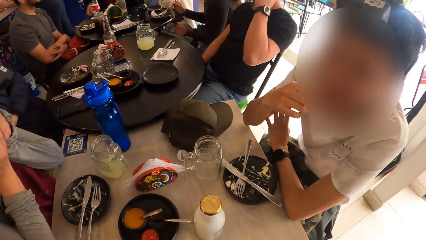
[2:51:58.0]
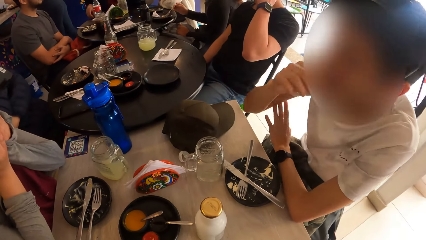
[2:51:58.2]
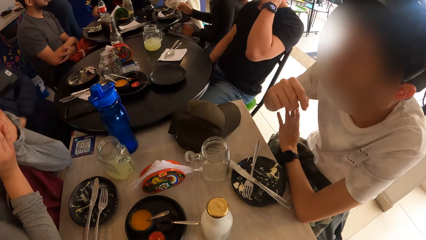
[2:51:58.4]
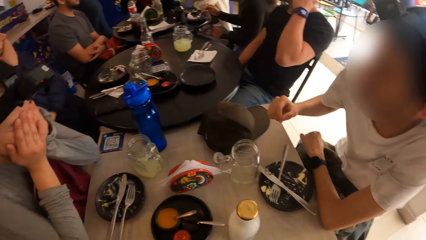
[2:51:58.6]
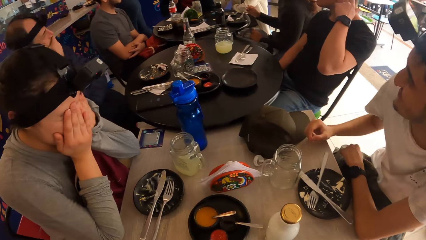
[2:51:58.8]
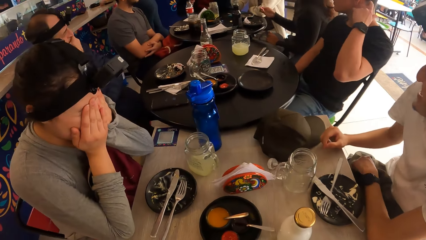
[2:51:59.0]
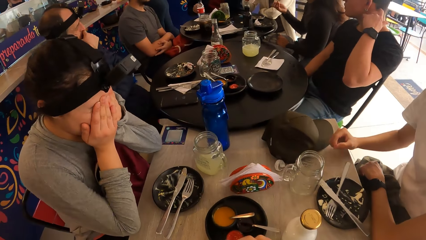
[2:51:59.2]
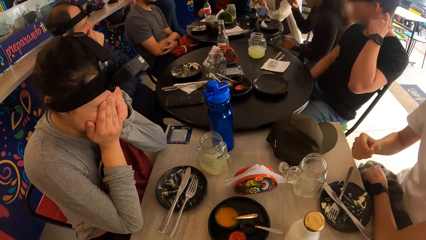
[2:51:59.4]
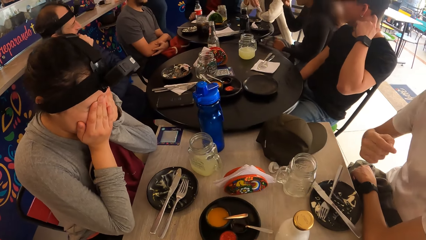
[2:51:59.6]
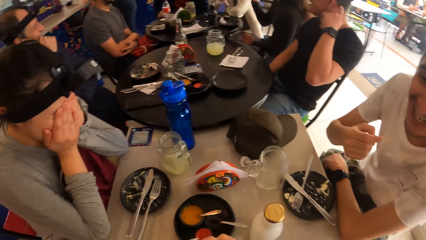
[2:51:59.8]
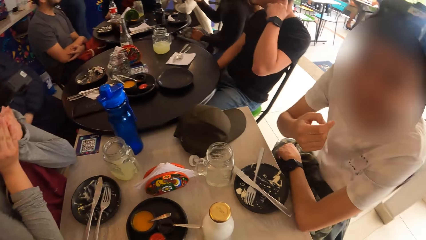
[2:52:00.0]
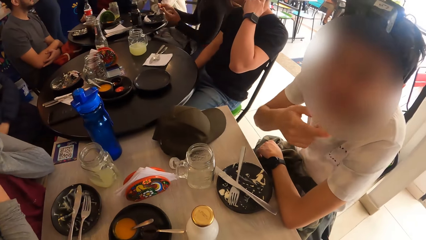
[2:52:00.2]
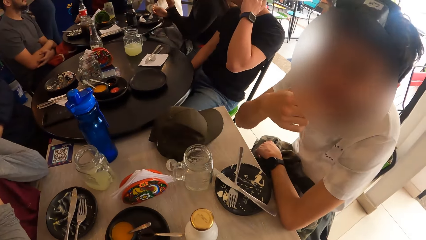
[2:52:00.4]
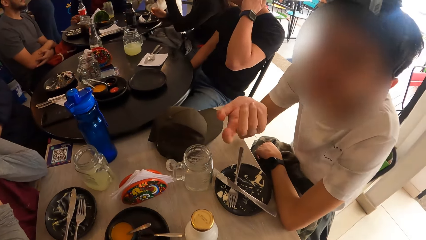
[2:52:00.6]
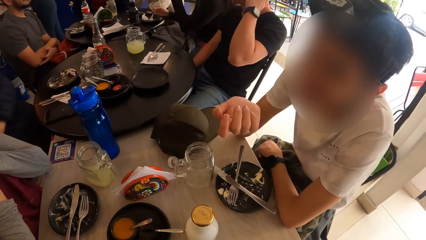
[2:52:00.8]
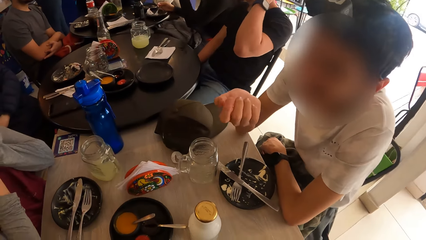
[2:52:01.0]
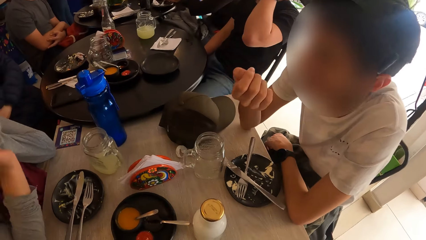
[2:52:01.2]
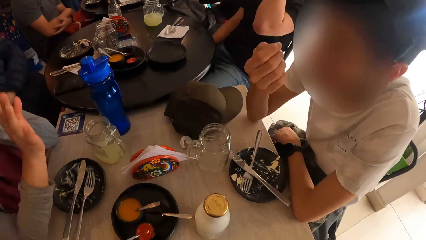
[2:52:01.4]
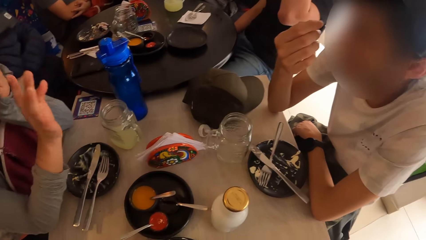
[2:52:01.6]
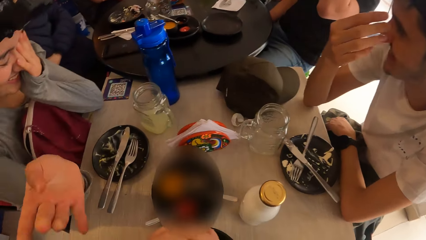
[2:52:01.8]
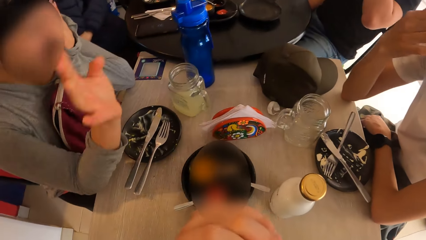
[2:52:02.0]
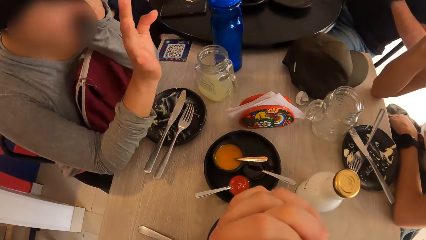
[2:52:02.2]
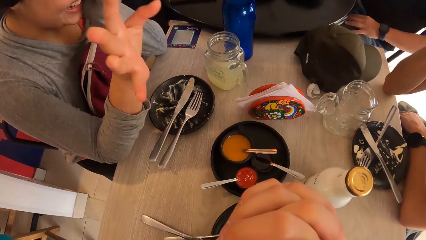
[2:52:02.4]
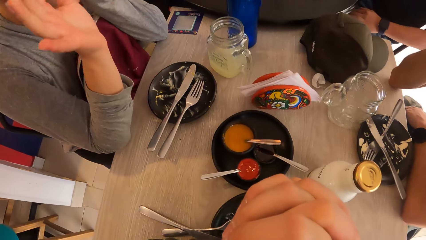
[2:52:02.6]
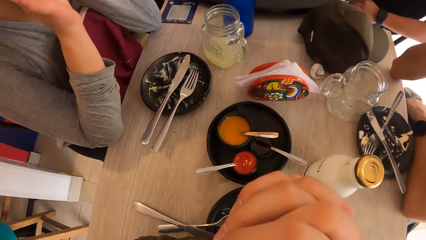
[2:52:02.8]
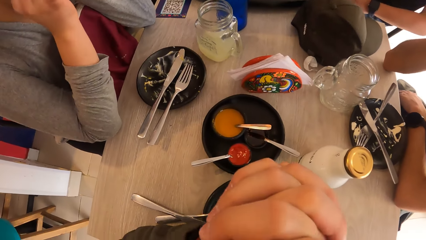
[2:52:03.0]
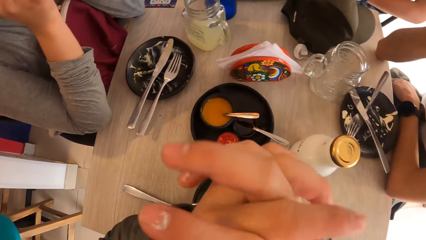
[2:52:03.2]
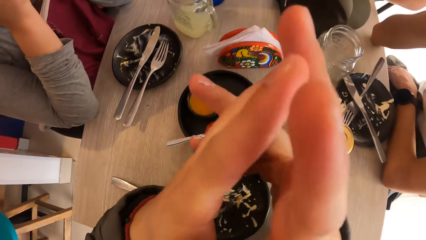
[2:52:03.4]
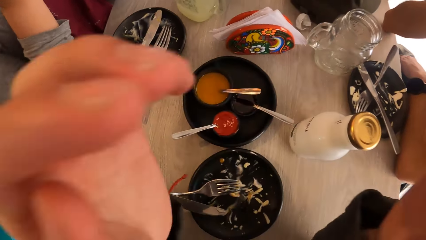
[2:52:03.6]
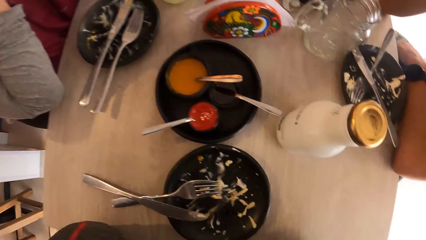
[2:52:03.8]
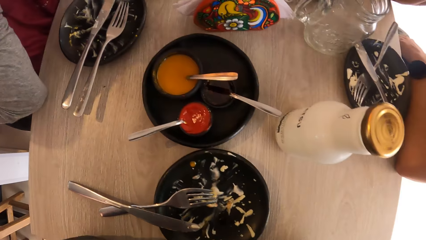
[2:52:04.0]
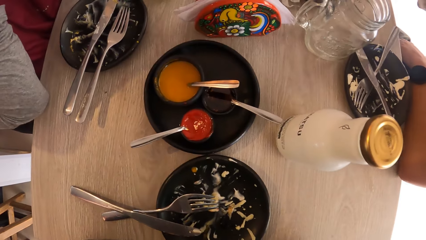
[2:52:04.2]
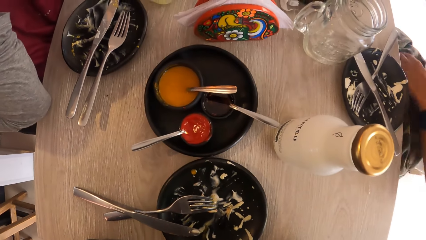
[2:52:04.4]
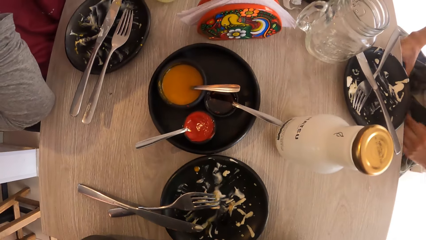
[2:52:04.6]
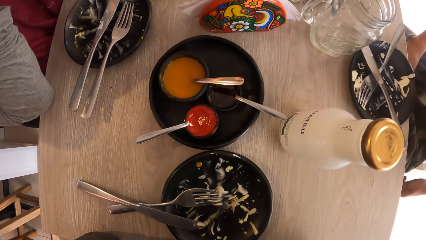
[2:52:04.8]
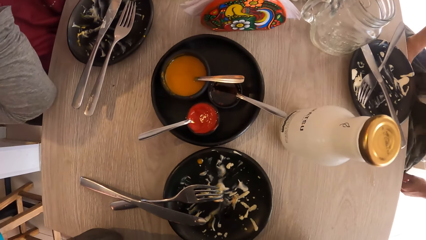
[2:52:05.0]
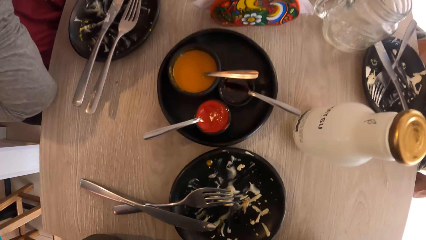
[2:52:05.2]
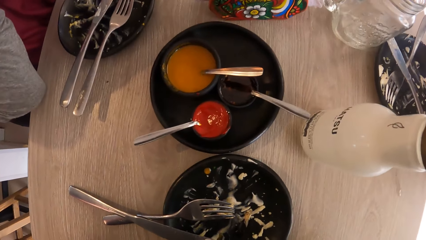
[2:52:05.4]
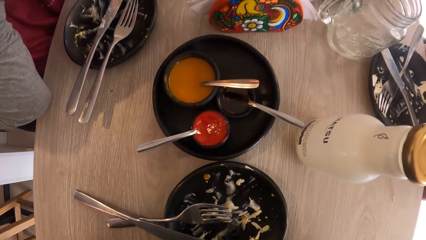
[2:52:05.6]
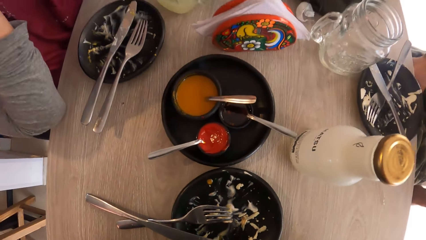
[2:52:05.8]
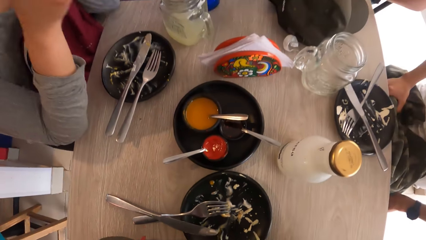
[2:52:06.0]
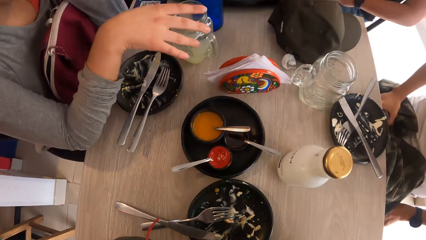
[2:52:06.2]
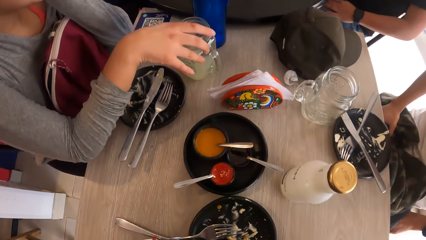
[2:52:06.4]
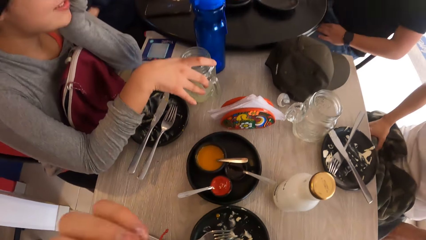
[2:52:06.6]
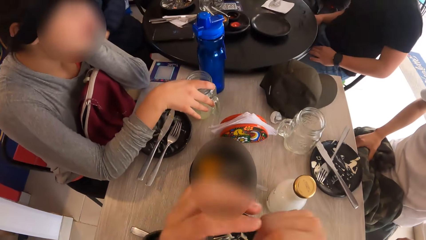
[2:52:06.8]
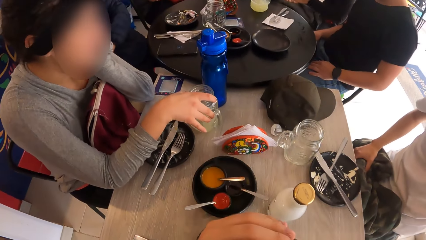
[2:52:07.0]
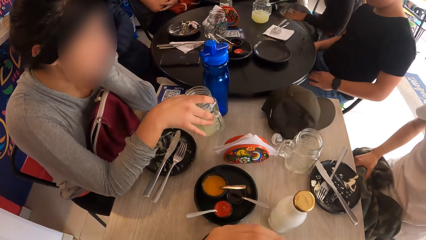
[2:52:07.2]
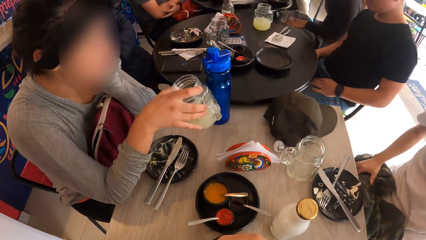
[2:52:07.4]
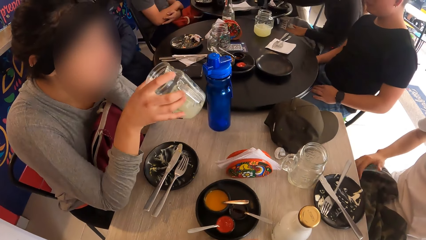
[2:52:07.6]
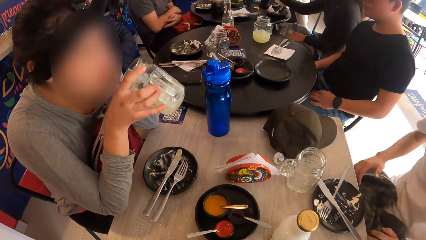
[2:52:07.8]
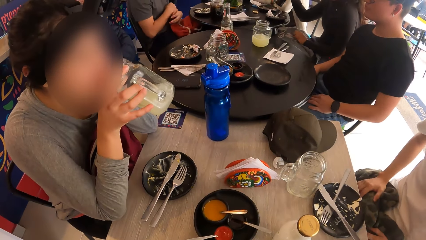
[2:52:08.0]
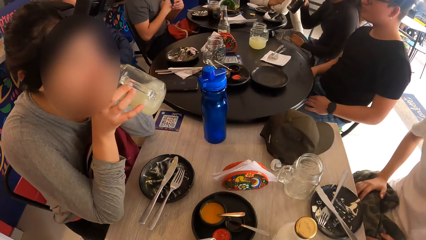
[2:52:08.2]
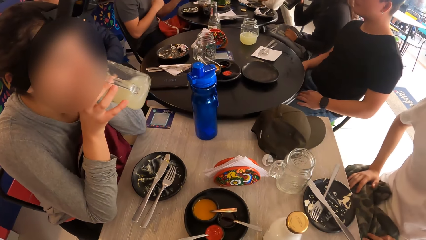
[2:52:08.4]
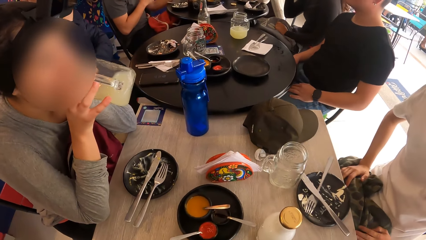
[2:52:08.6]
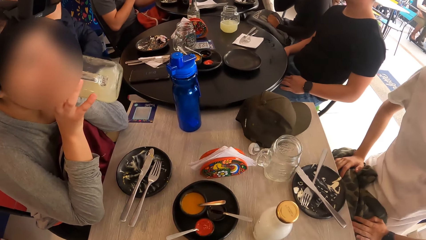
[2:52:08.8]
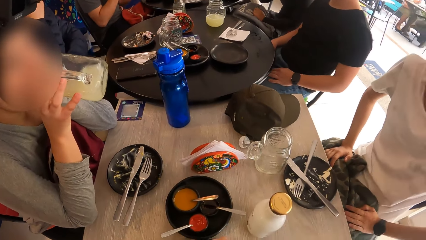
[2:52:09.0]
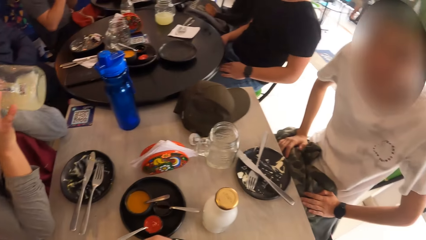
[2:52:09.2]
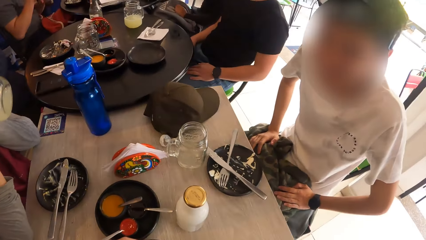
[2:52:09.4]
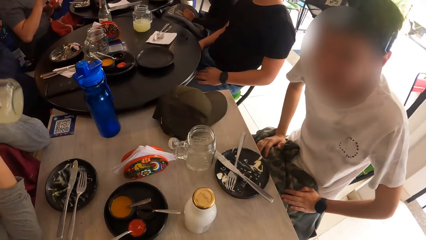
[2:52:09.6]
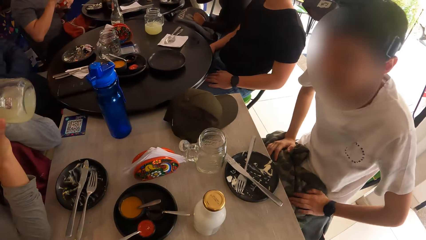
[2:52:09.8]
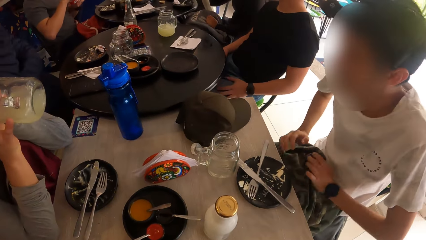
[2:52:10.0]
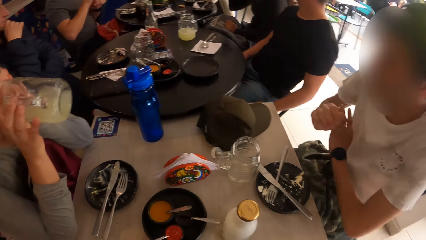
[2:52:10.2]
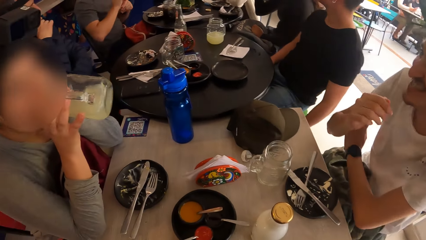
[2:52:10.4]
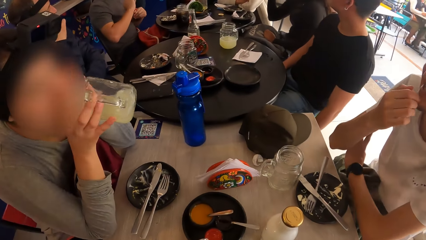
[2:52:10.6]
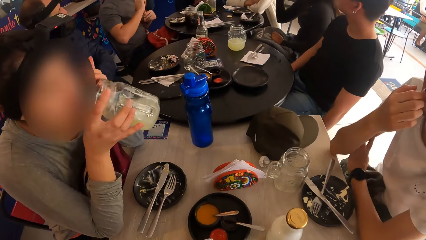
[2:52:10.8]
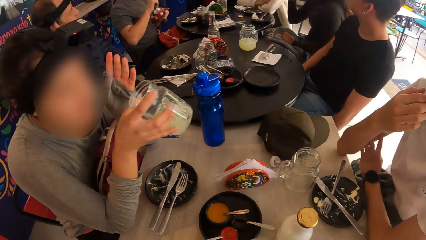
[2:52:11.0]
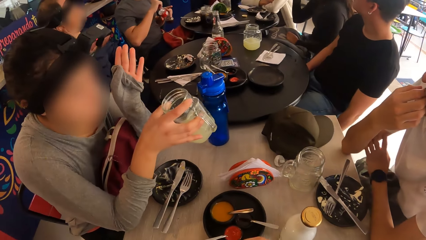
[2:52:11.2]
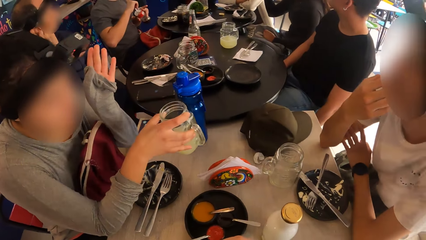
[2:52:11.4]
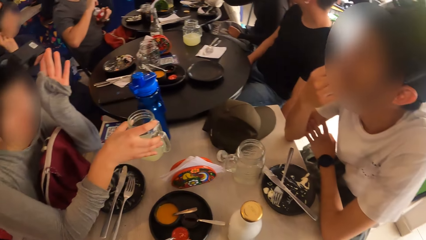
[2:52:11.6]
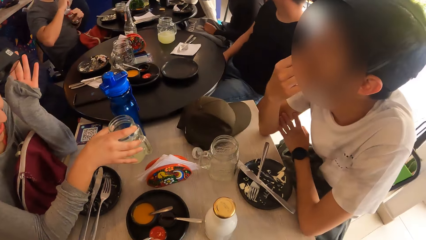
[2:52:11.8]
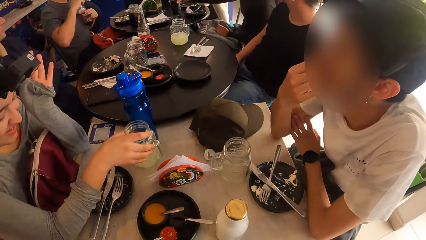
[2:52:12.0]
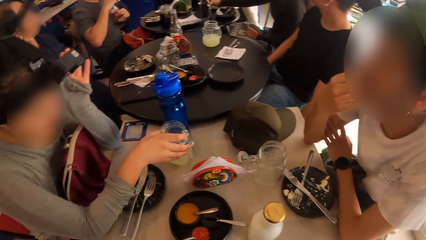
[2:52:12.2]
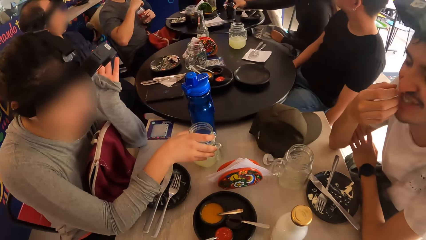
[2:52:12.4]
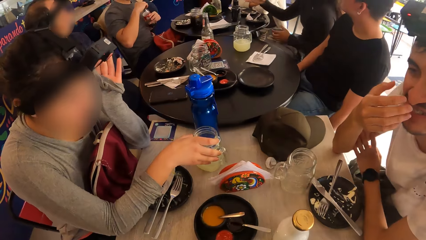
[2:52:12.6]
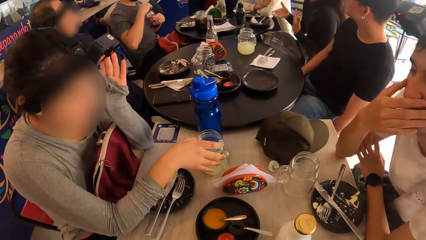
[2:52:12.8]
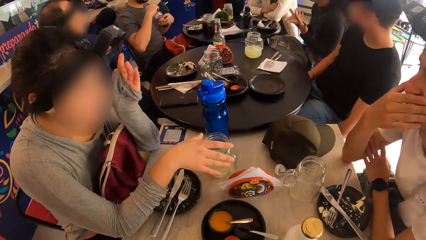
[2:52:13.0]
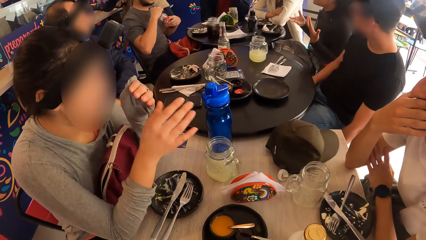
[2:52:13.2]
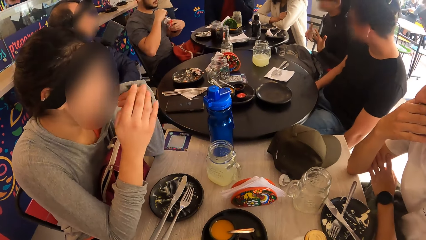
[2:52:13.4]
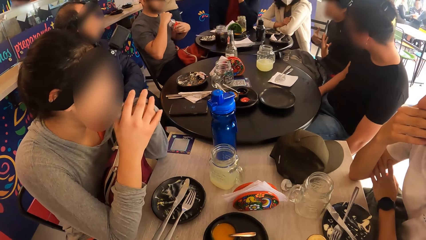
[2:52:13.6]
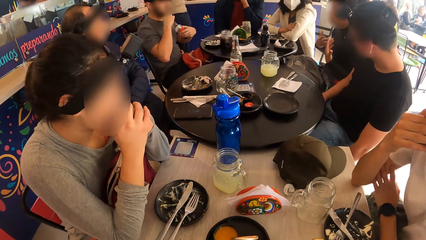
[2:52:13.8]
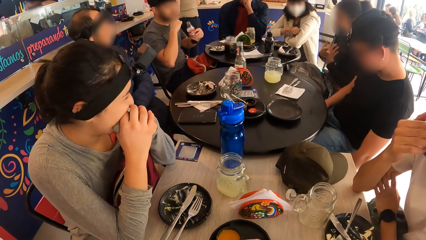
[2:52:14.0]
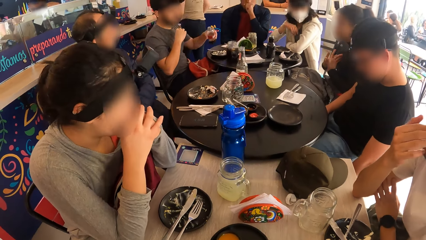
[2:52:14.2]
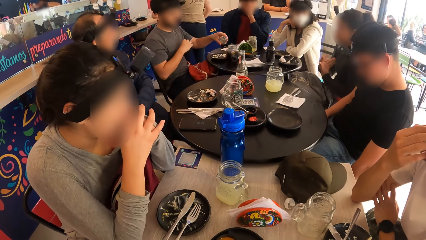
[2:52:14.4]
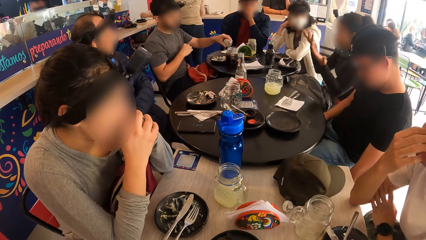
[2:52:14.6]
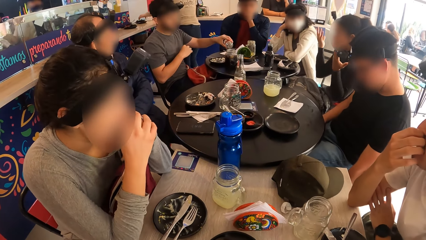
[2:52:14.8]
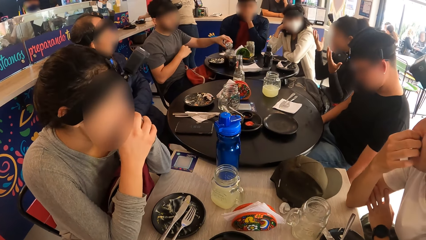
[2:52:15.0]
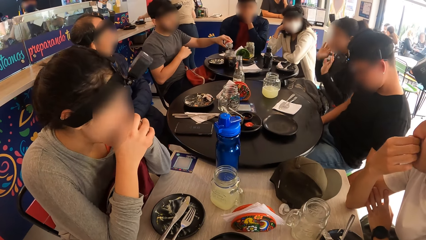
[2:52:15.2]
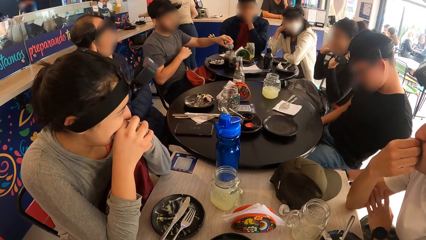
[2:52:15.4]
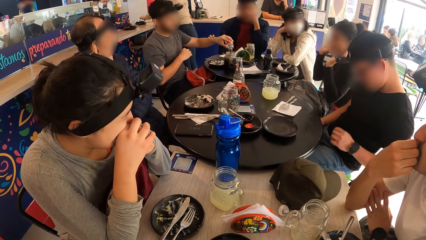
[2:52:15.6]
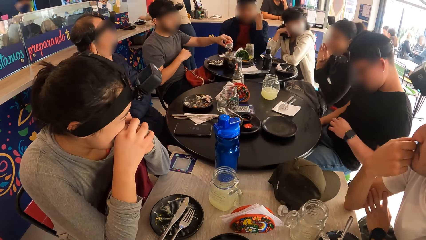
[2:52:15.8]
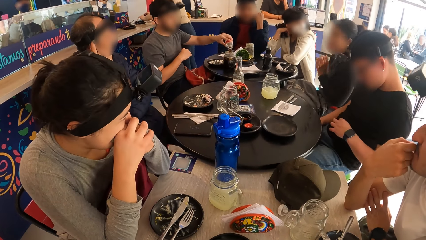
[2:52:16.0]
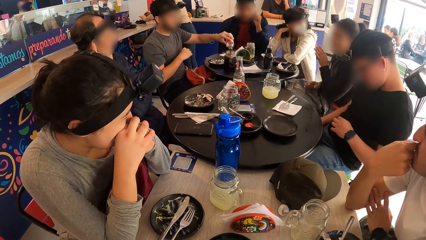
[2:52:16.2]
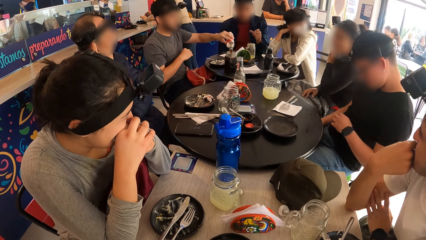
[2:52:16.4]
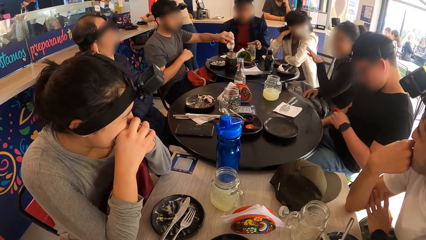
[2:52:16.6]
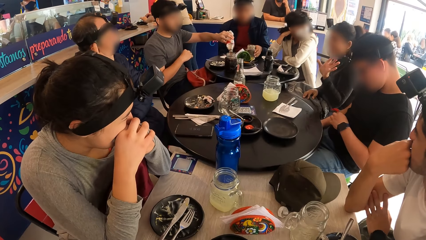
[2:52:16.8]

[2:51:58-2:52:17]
The man converses with the camera wearer. The woman eats the fried egg on the fork in her right hand. The man sways a hand. The woman drops the fork on the plate with her right hand. The other woman sways a hand. The camera wearer sways hands. They adjust a camera. The other woman picks up the glass of juice from the table with her right hand. The woman picks up the bottle of soda from the table with her right hand. The other woman drinks from the glass of juice in her right hand. The other man picks up a bottle of sauce from the table with his left hand. The camera wearer looks around. The other man opens the bottle of sauce in his left hand with his right hand. The man touches the face. The woman drops the bottle of soda on the table with her right hand. The other woman drops the glass of juice on the table with her right hand. The other woman touches the face. A person sways hands. The other man pours sauce from the bottle of sauce in his right hand in a glass of soda on the table.
